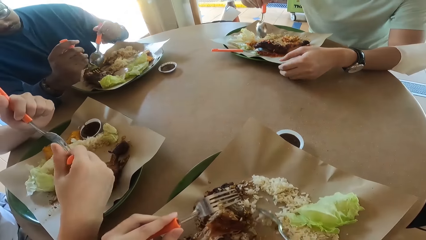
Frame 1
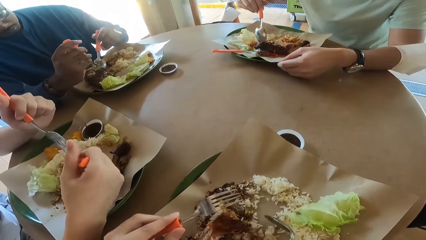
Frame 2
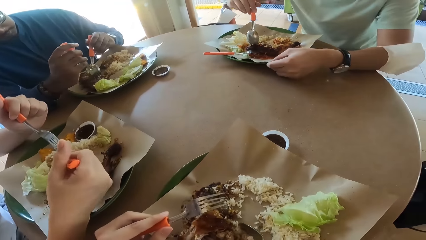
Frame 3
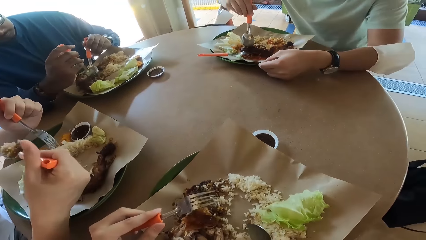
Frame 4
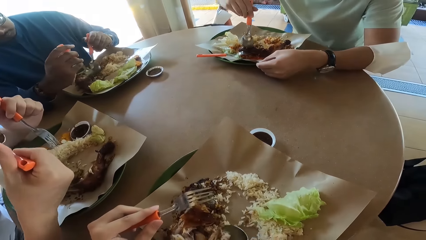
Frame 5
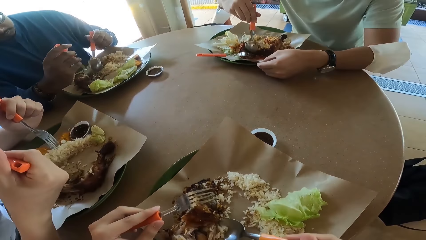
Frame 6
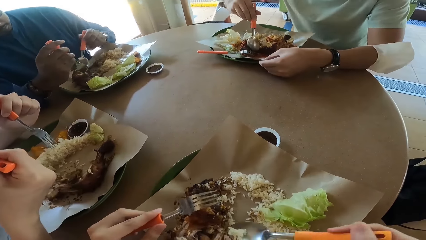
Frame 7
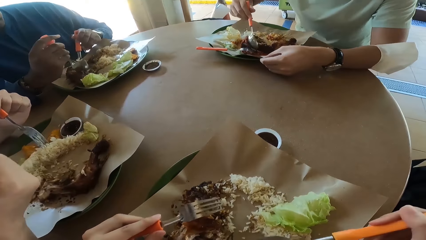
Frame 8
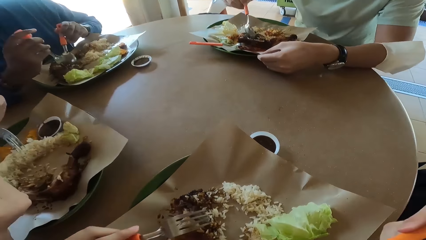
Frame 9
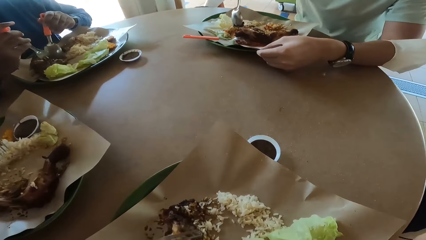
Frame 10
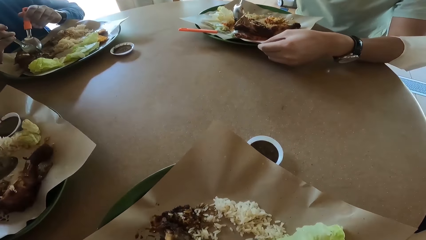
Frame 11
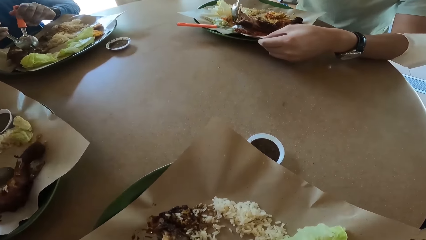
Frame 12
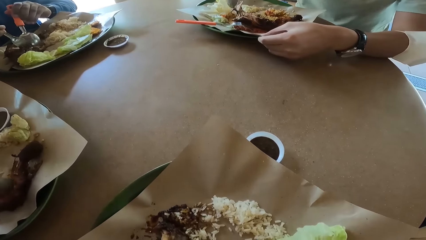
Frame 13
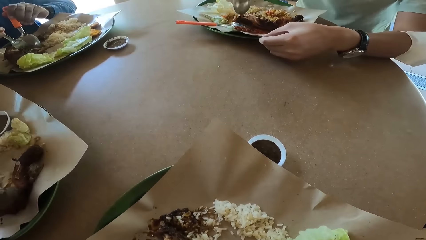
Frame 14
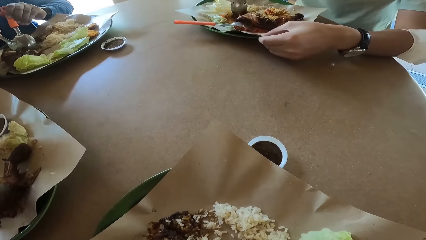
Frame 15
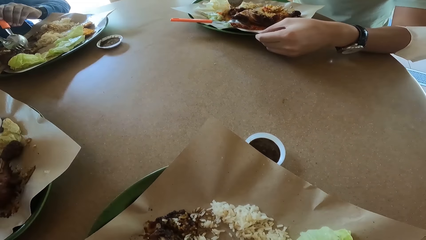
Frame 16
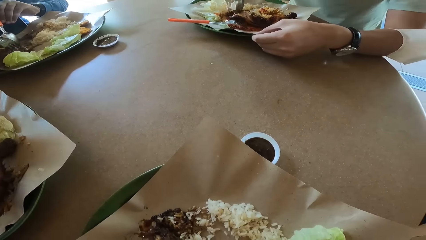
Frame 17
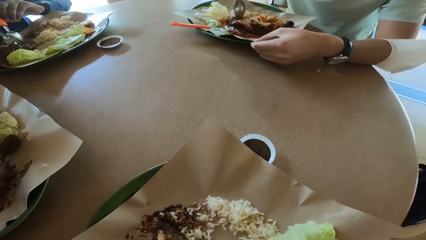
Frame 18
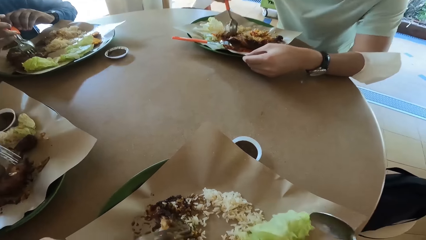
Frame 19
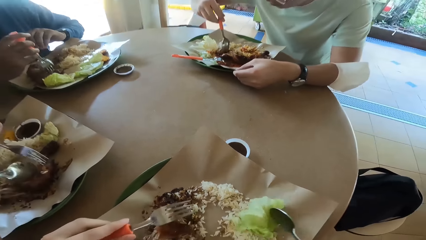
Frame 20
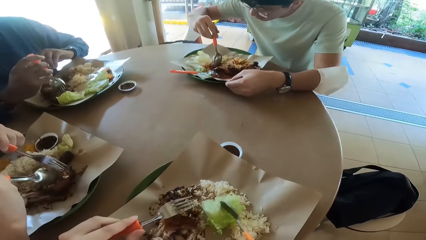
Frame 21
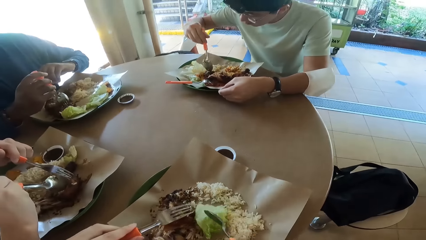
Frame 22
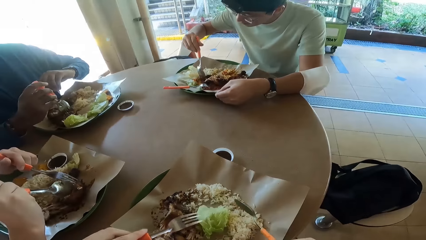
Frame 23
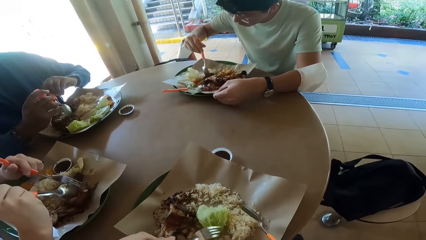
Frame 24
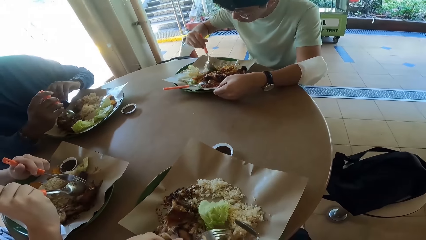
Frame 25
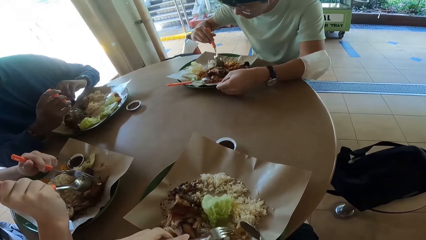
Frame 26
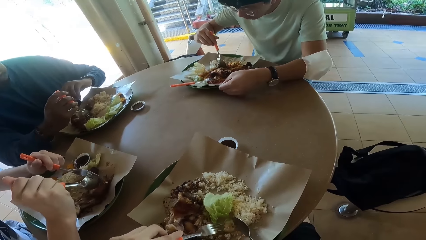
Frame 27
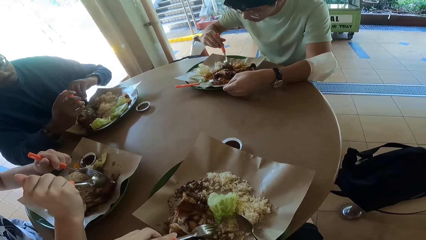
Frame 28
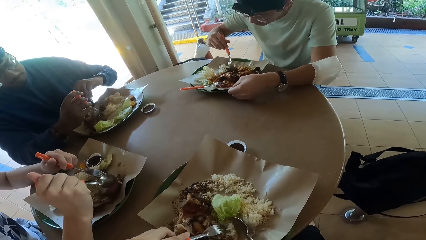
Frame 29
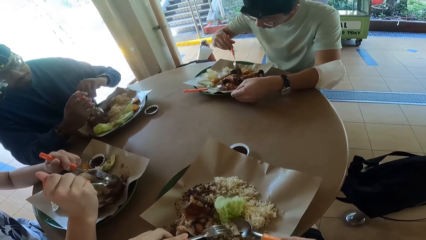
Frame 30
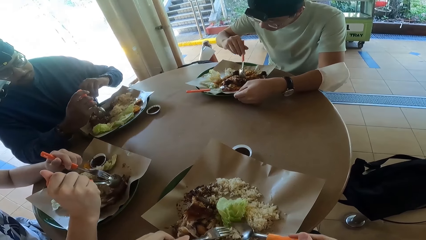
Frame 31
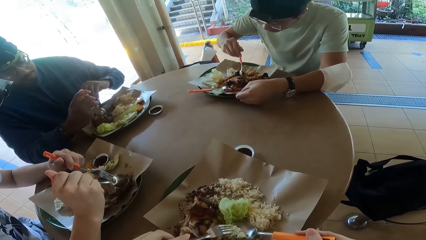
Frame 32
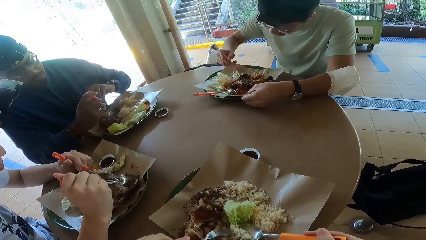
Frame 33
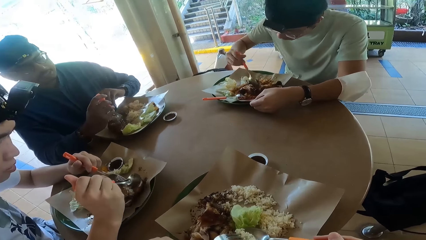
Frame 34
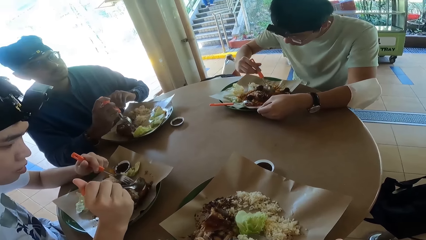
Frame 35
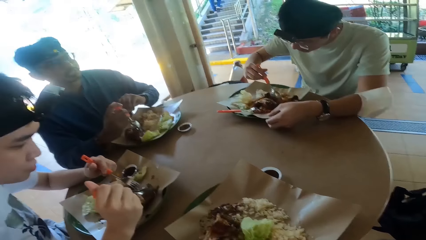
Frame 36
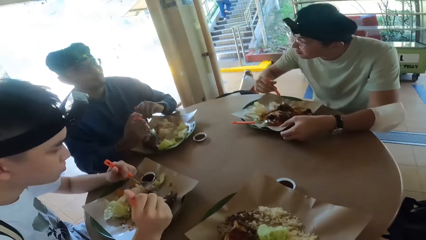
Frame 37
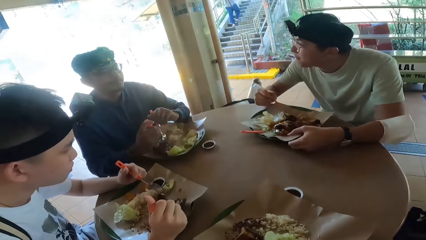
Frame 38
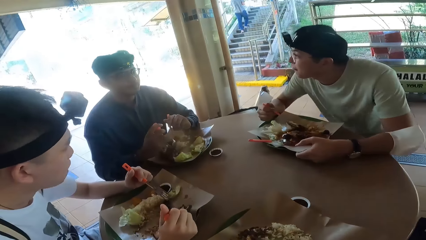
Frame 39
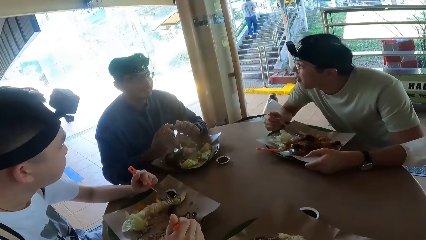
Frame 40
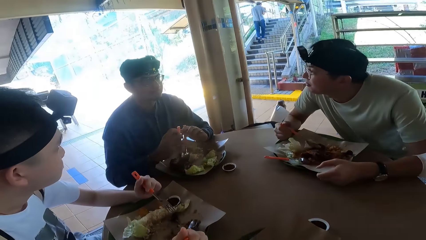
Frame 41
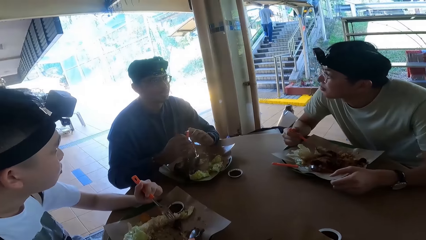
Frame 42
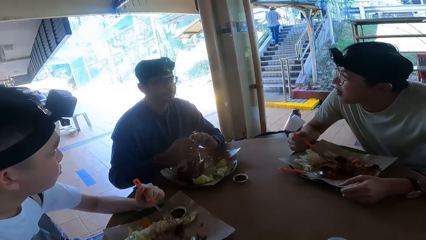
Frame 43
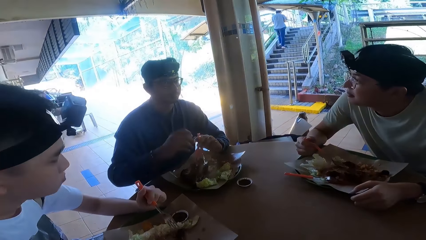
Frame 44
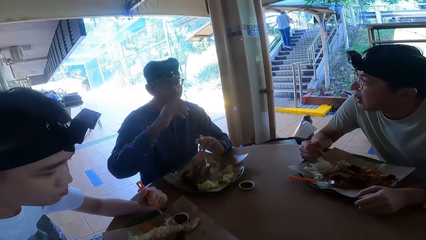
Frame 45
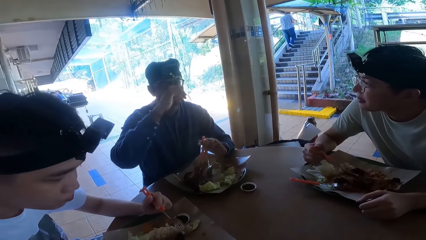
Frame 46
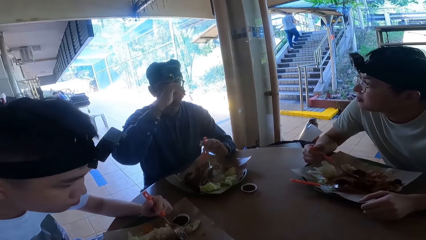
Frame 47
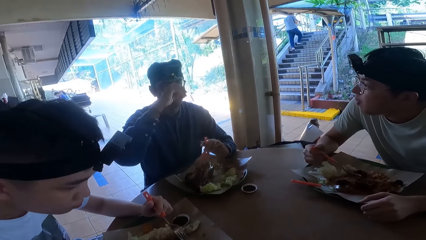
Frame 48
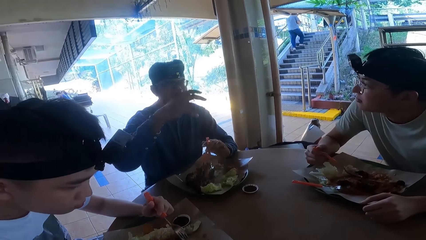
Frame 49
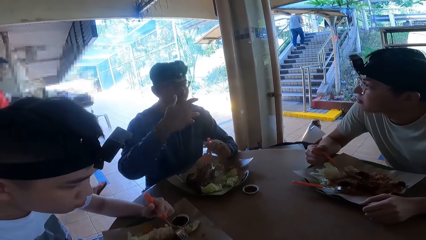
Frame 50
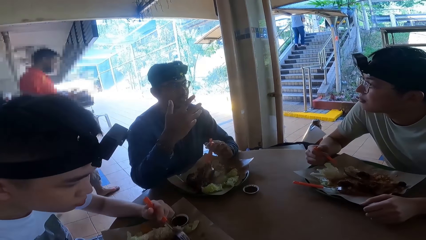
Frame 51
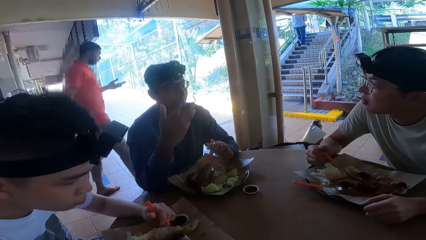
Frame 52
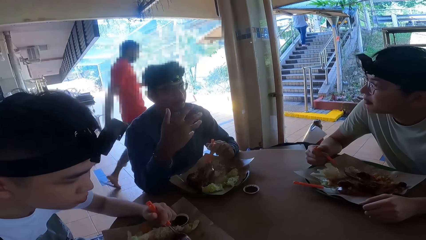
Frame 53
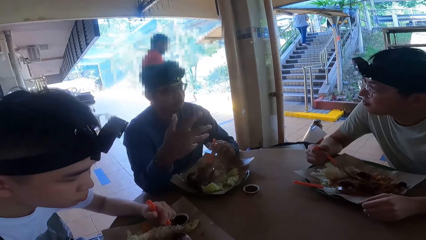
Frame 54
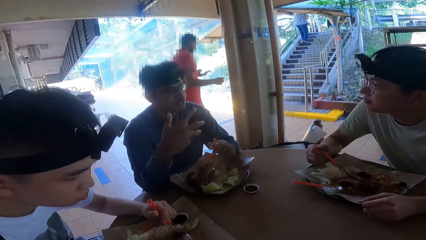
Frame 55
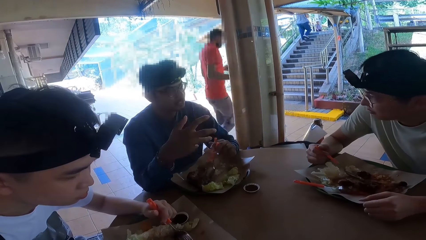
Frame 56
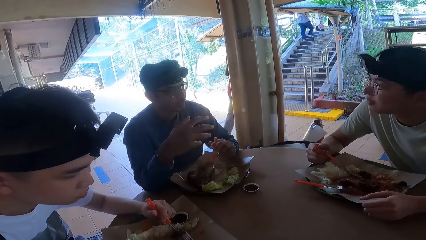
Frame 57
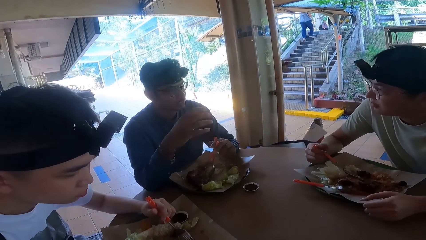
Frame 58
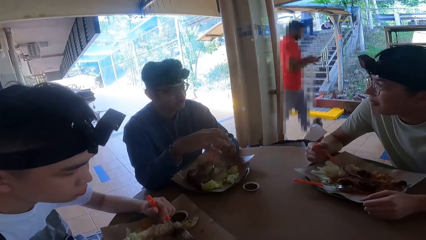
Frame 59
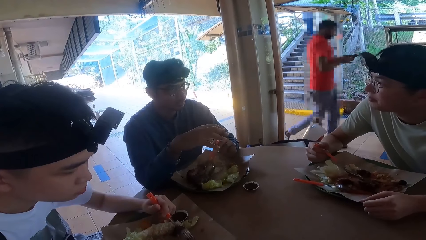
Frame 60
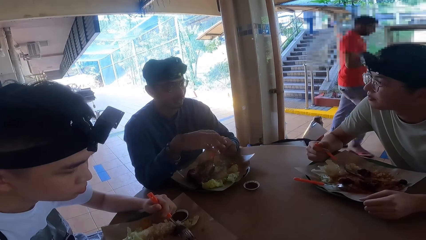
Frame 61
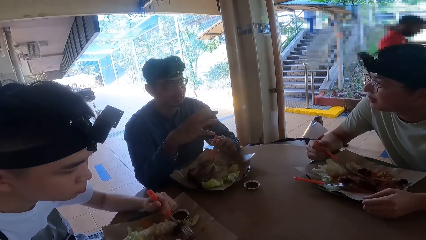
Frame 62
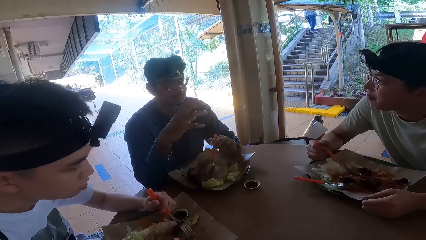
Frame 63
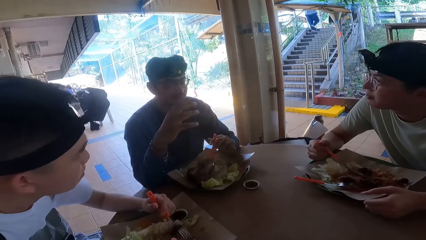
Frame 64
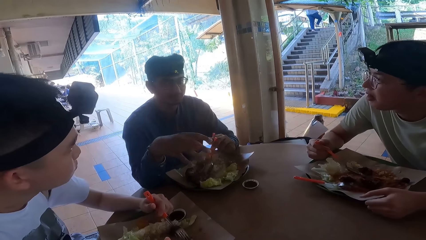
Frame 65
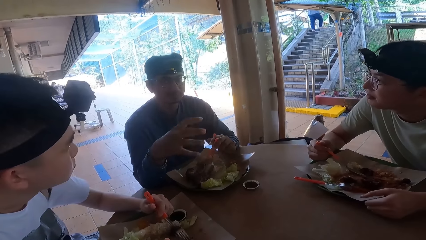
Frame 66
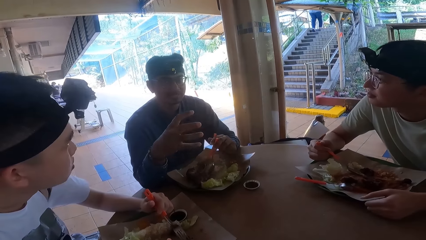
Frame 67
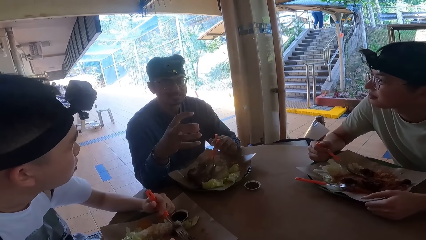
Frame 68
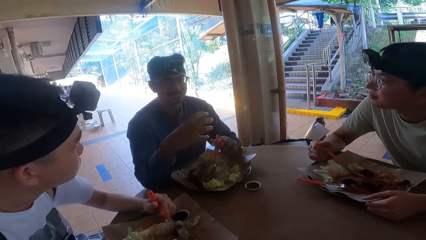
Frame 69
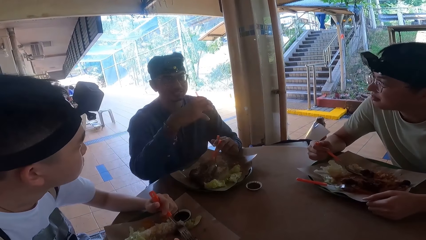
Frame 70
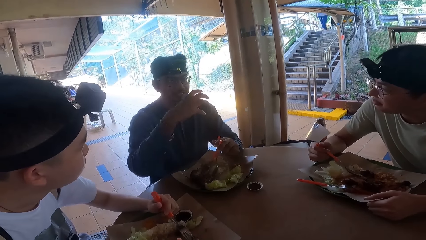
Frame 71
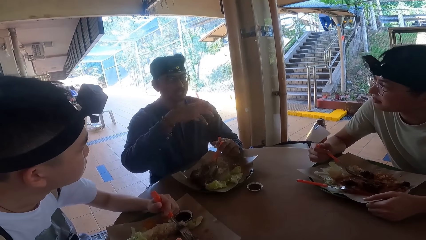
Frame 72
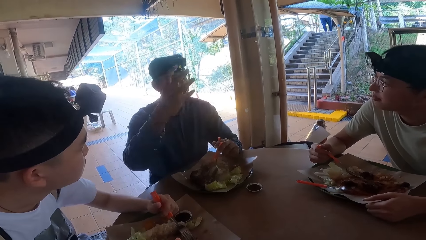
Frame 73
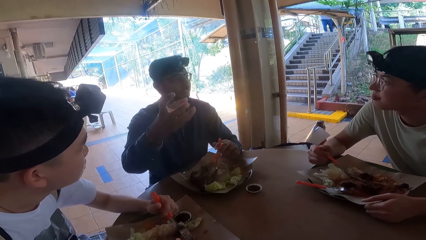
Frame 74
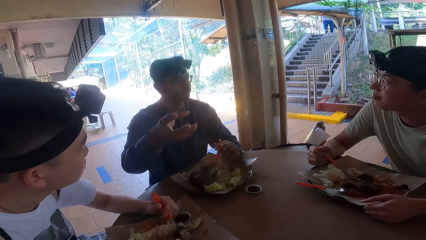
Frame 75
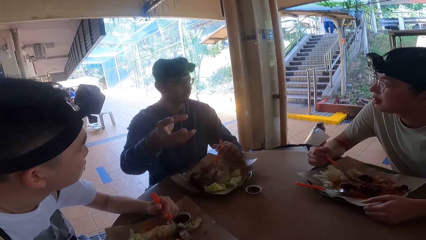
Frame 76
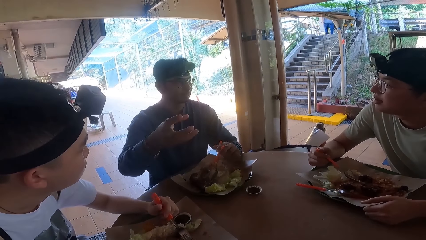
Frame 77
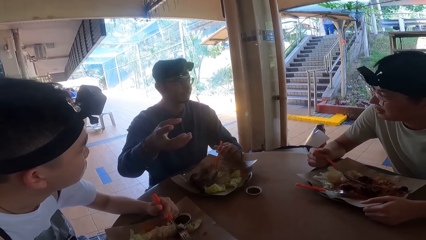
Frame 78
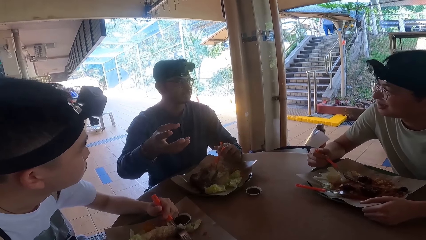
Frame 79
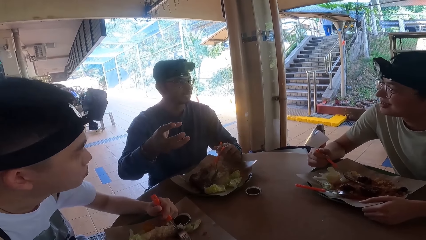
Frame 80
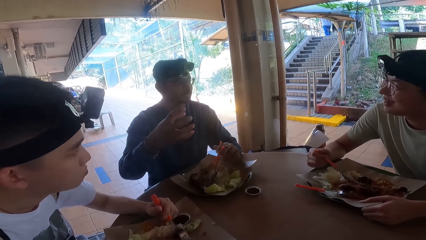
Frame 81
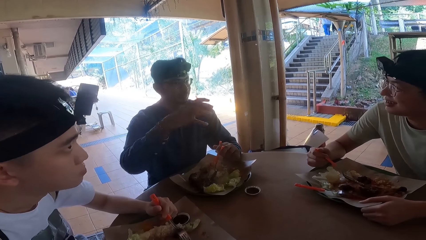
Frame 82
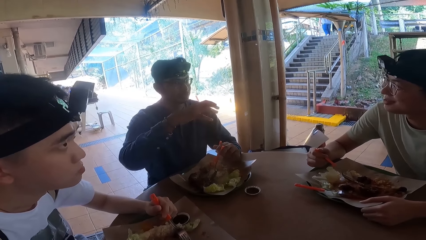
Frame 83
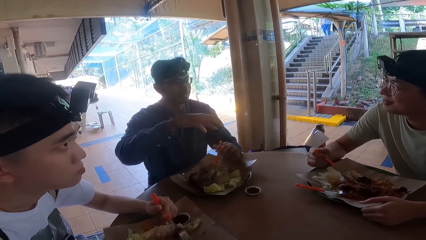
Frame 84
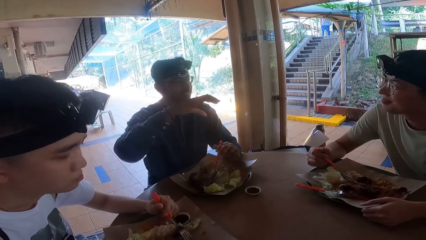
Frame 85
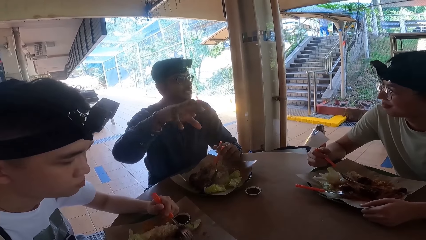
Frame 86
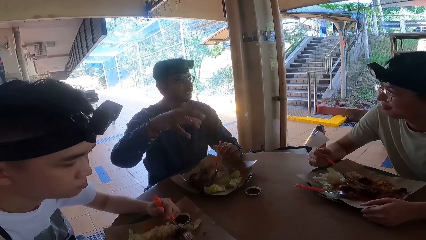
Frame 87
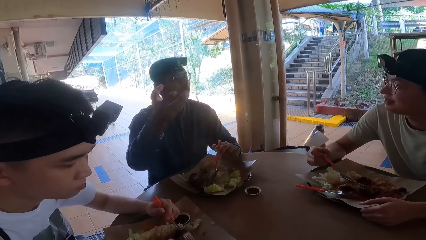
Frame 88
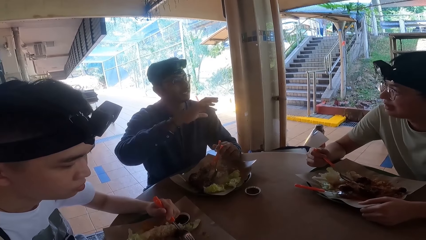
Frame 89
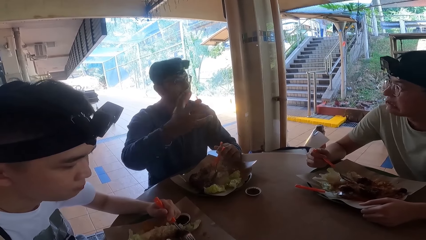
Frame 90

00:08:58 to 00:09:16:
A person eats food. The camera wearer eats food. Someone talks.
